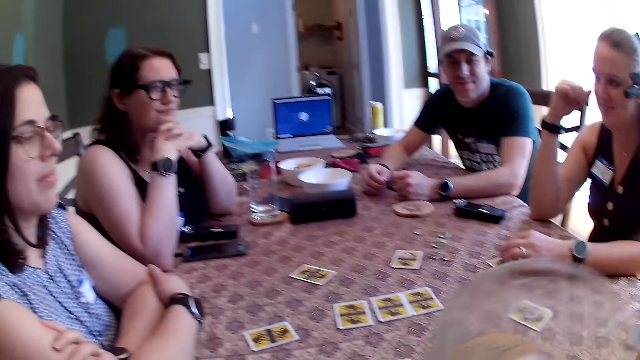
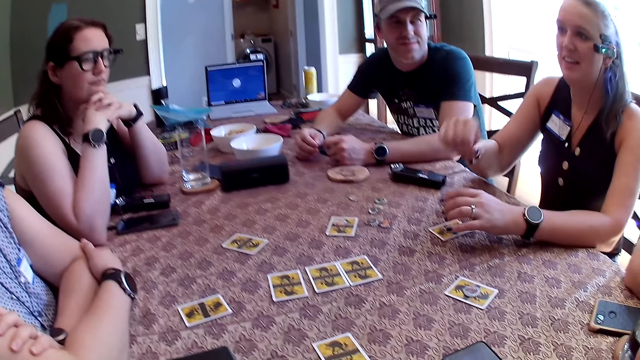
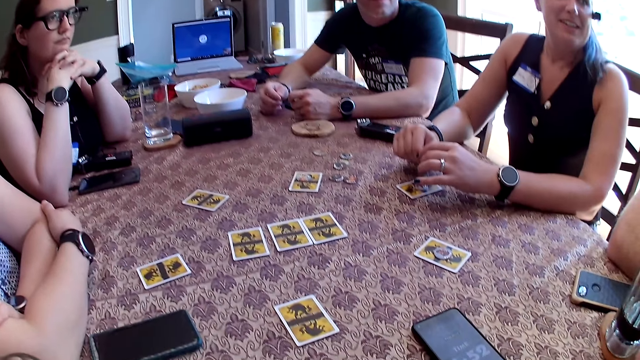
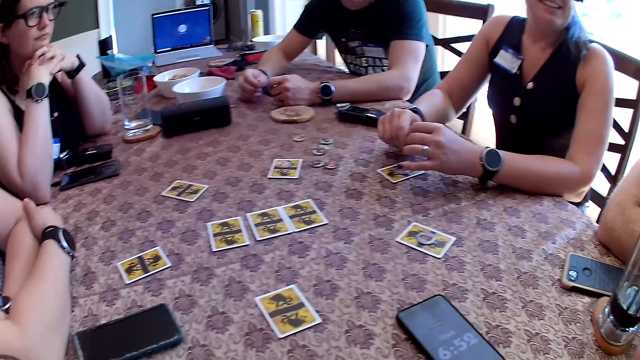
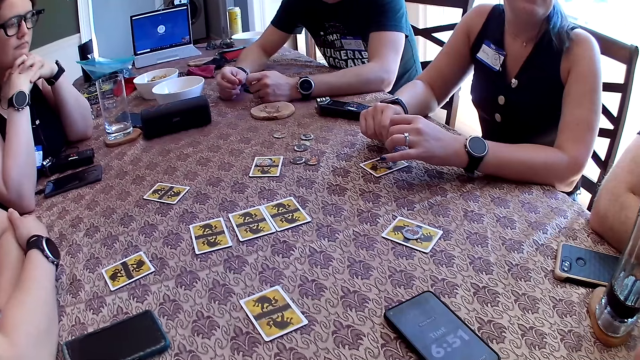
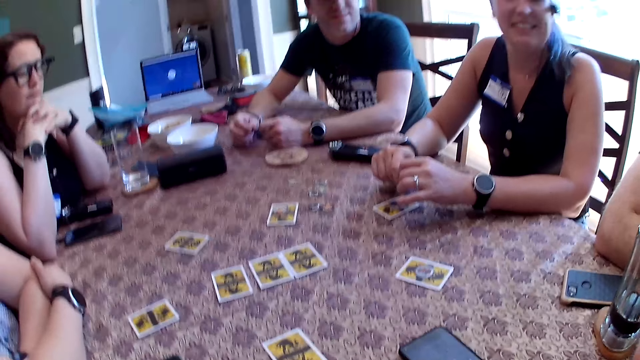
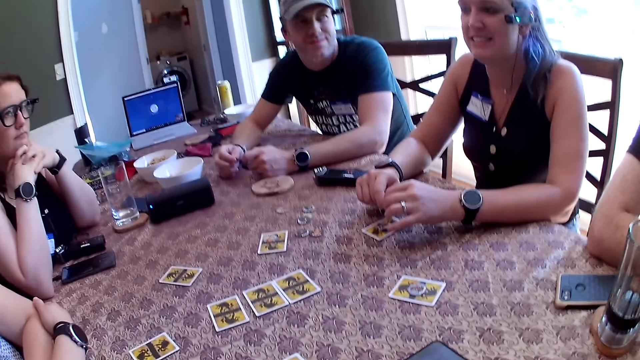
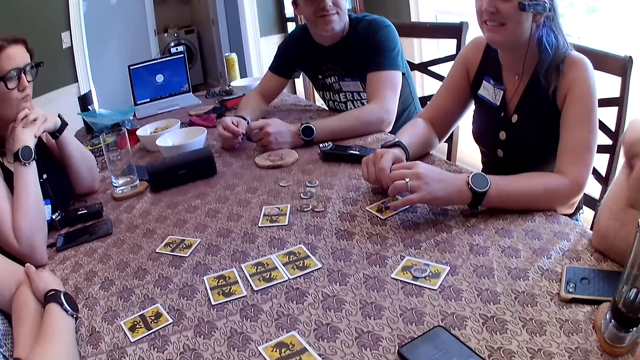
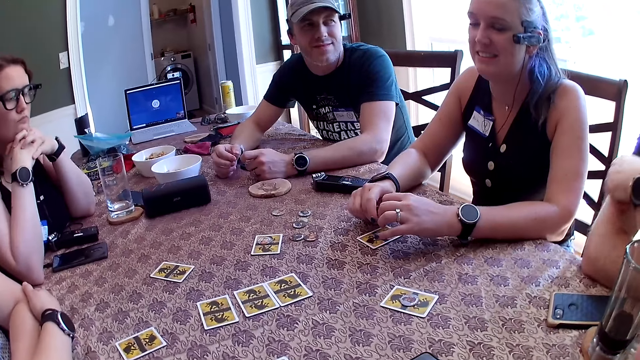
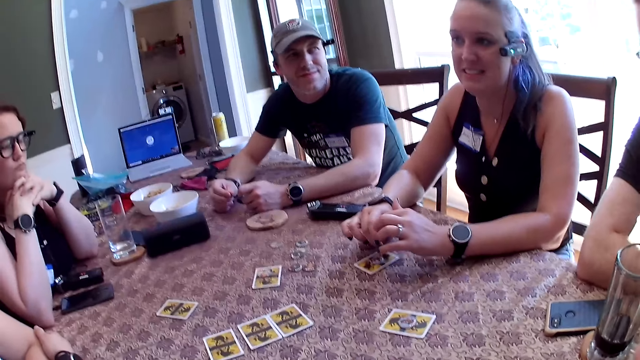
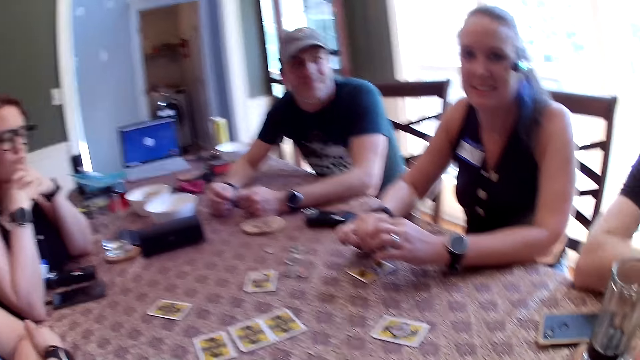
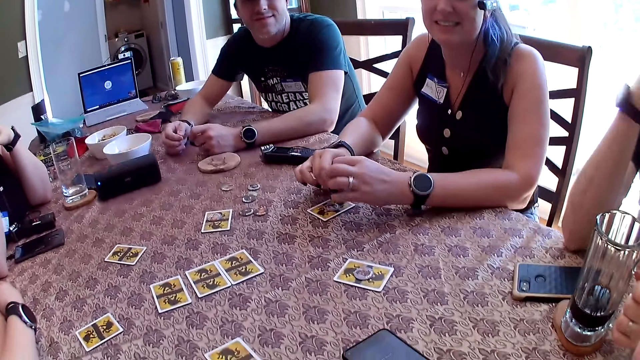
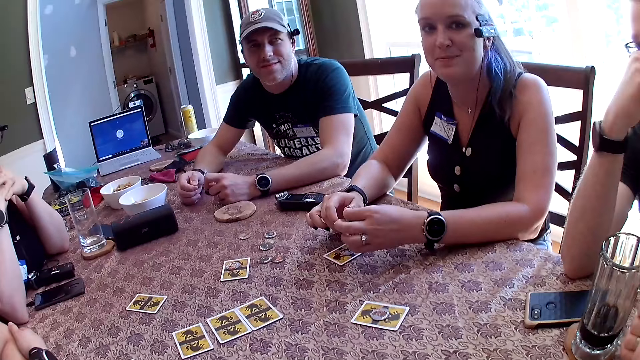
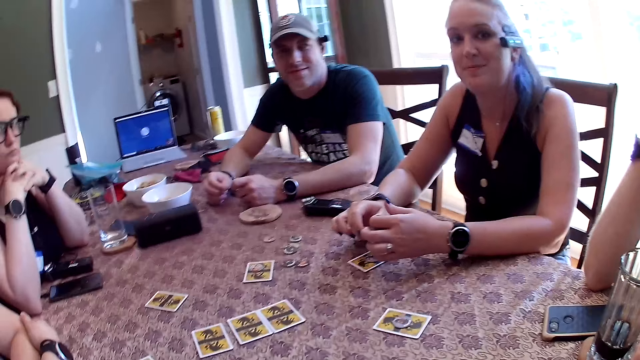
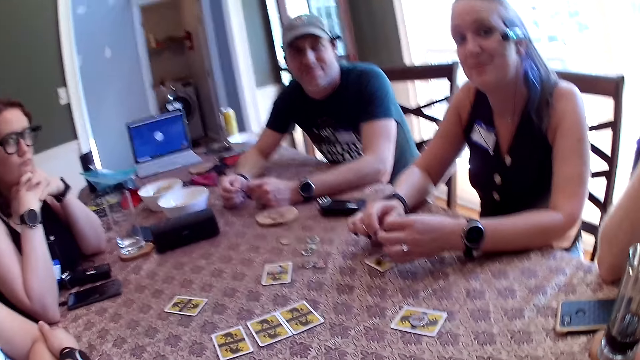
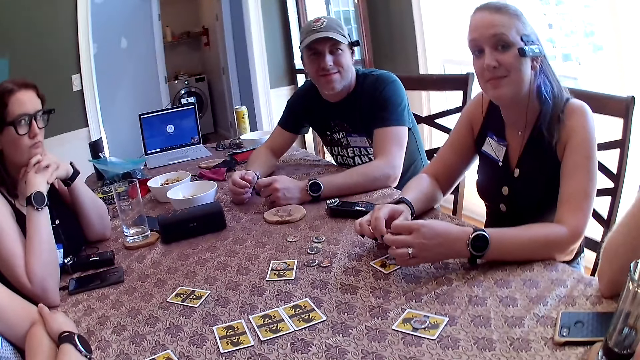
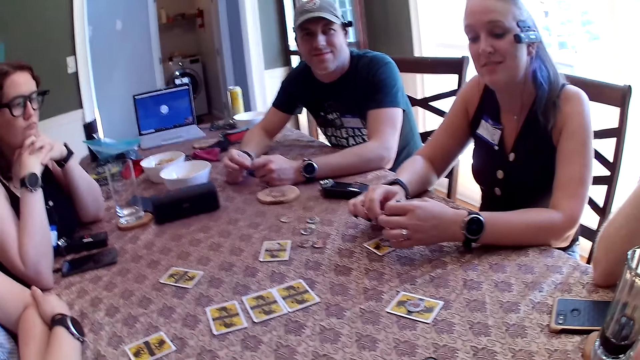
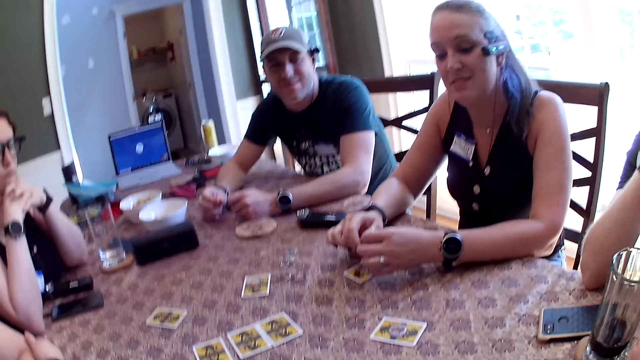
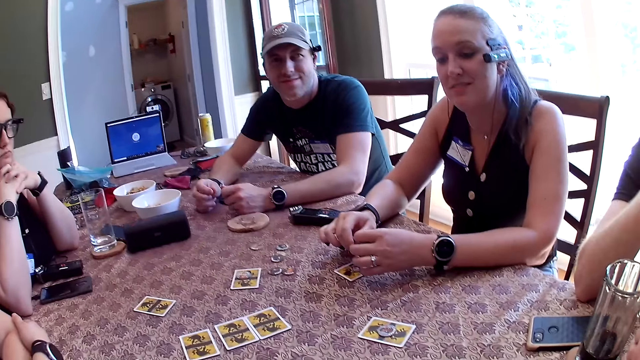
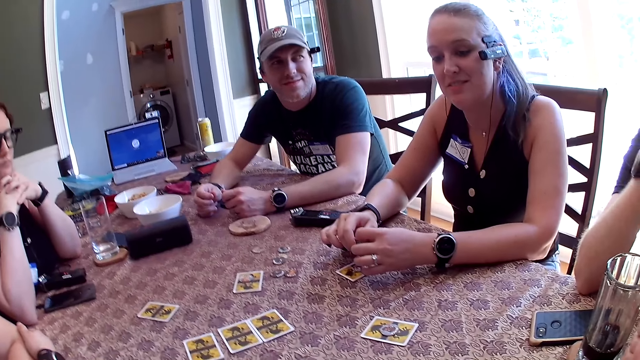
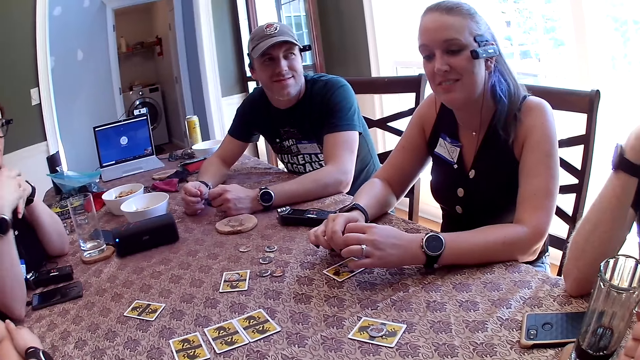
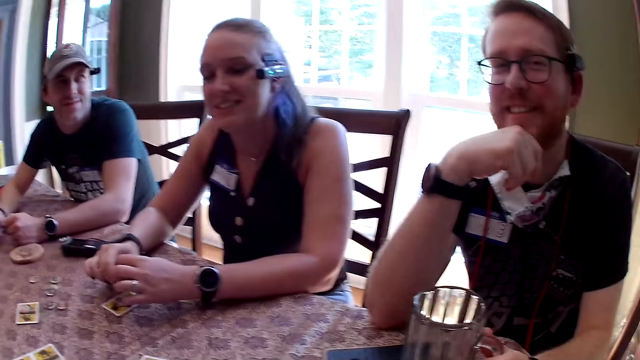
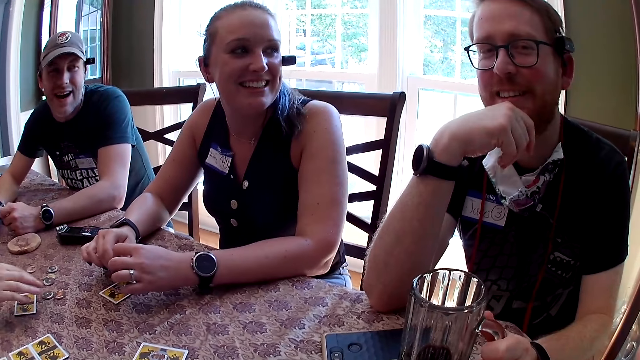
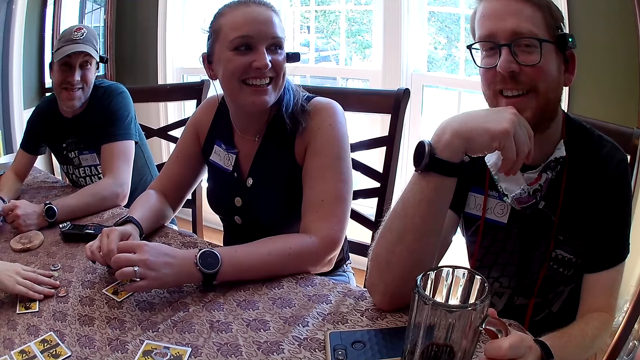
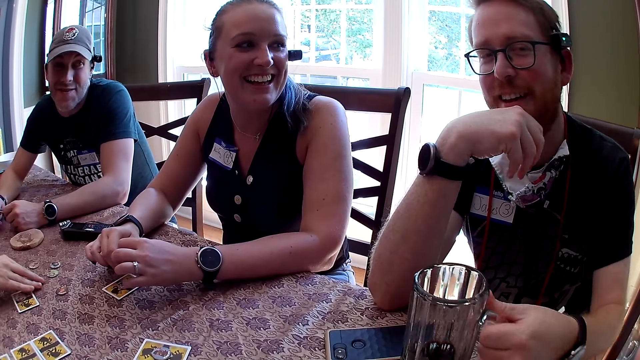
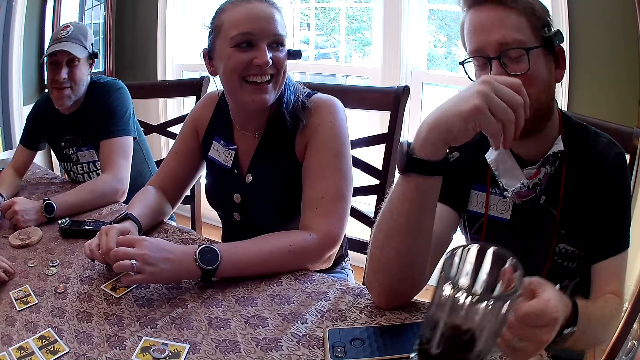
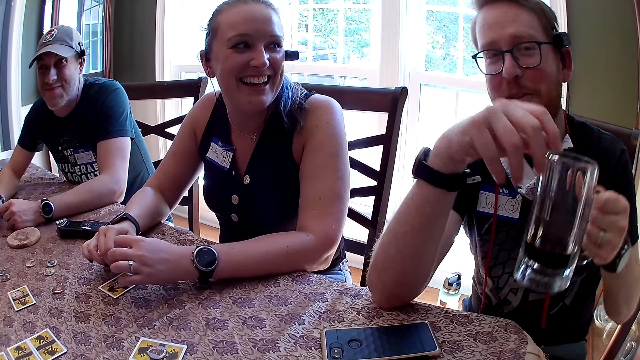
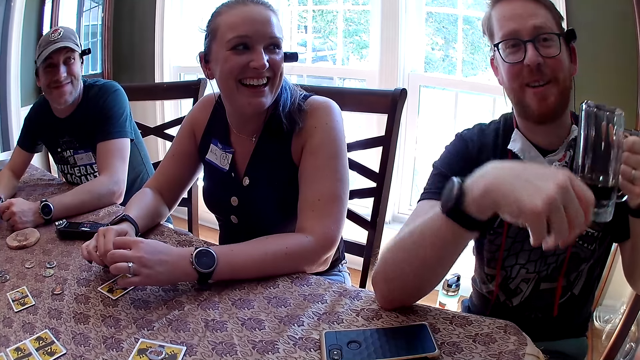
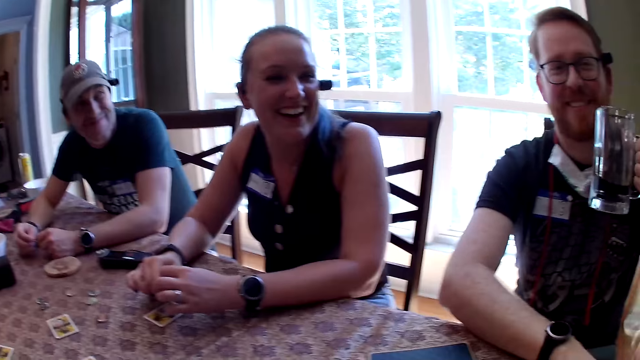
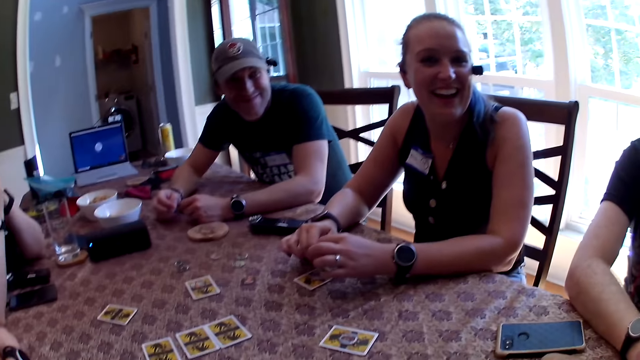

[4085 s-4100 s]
The woman removes her left hand from the card on the table. The camera wearer talks to people. He taps the table with his right hand. Another woman moves two tokens on the table with her left hand. A man talks to the camera wearer. The man picks up a glass cup from the table with his left hand.

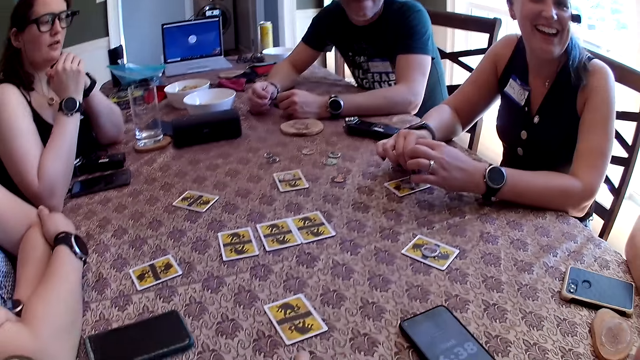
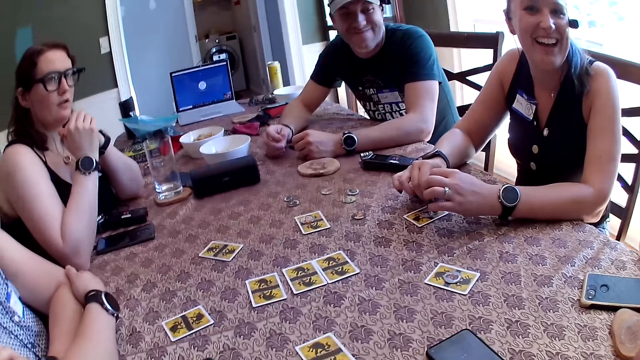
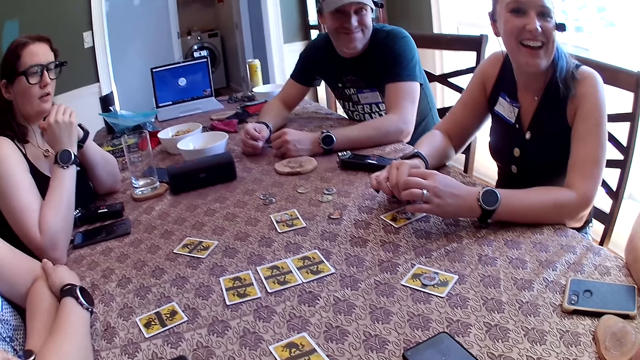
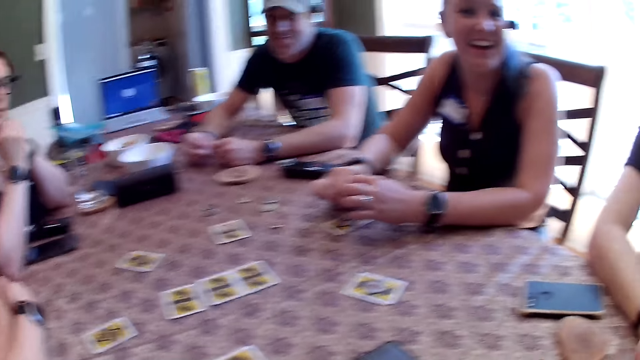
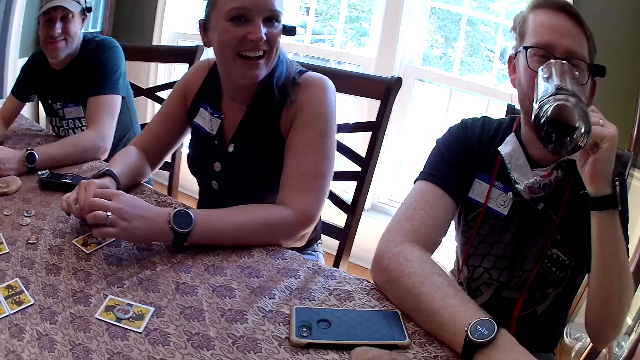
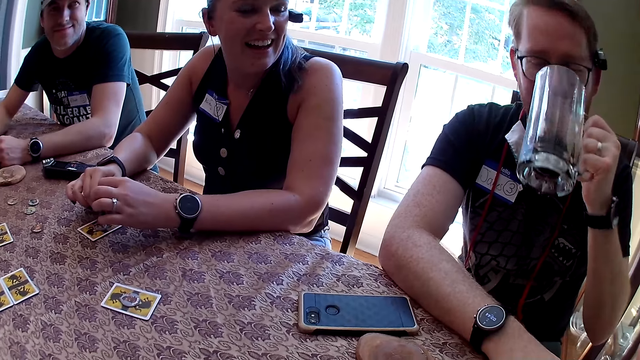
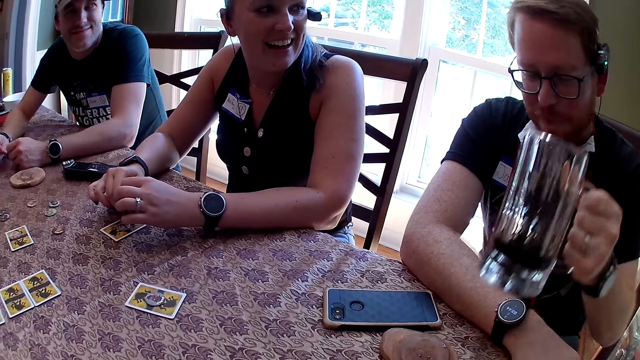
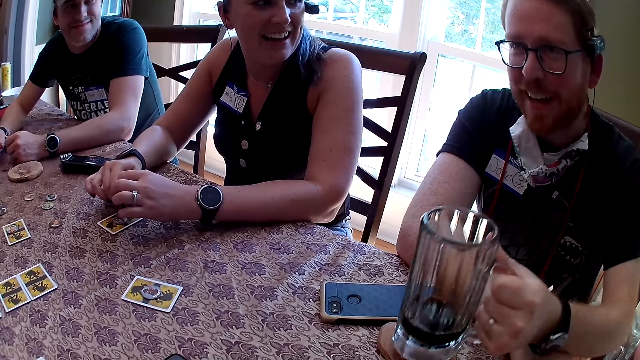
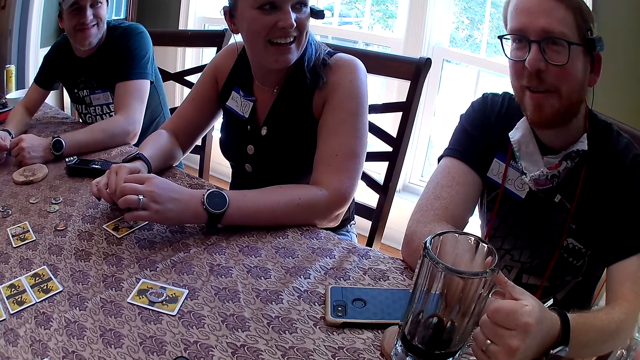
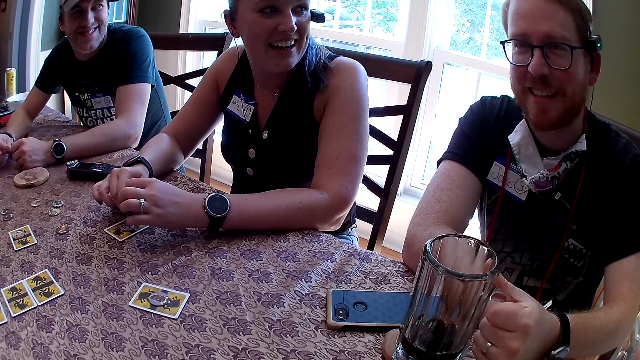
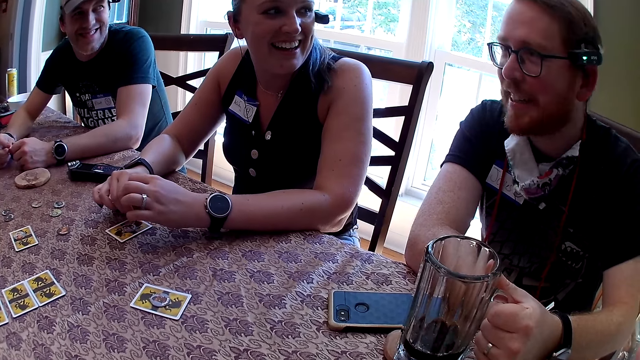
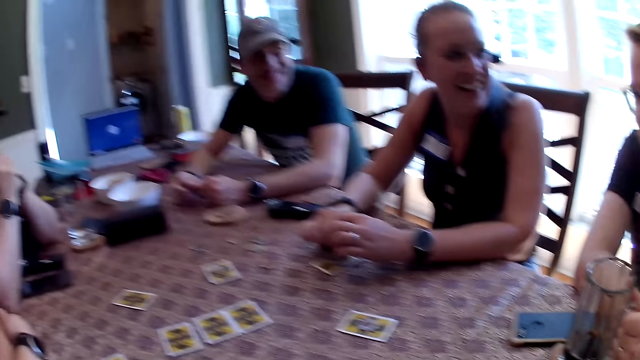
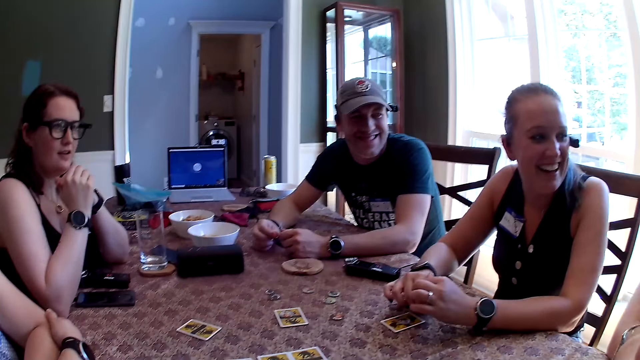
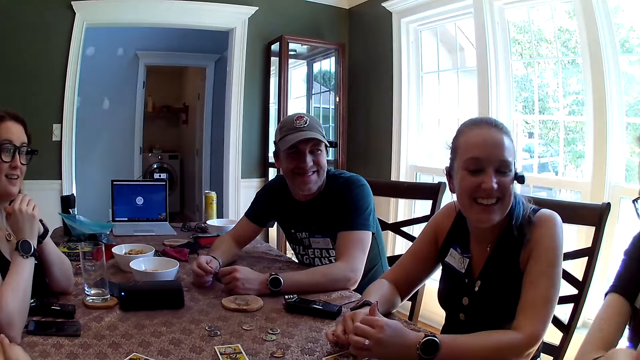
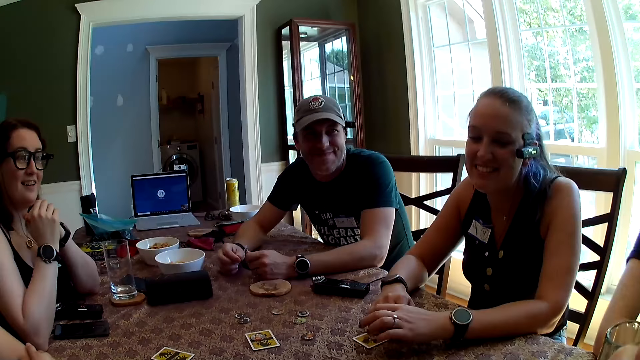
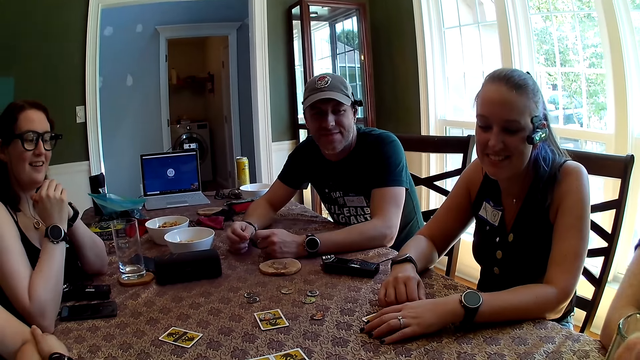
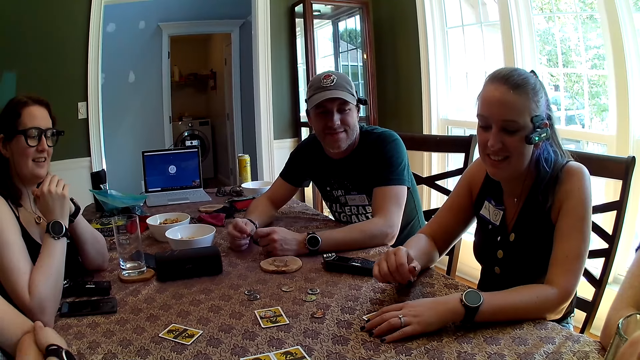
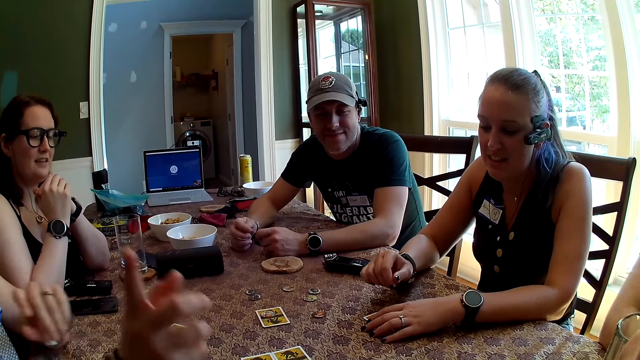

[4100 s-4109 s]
The camera wearer talks to people. A man drinks soda or juice from the glass cup with his left hand. The man drops the glass cup on the table with his left hand. The man talks to the people. A woman places her left hand on the card on the table.
